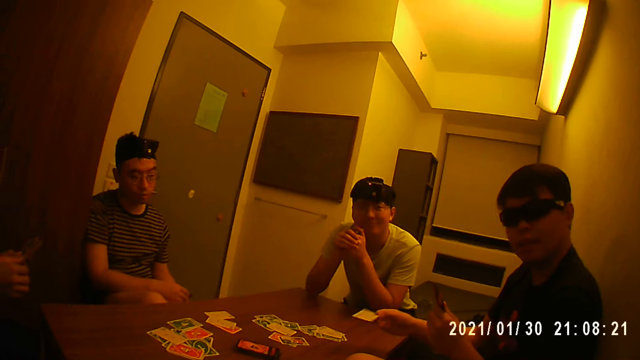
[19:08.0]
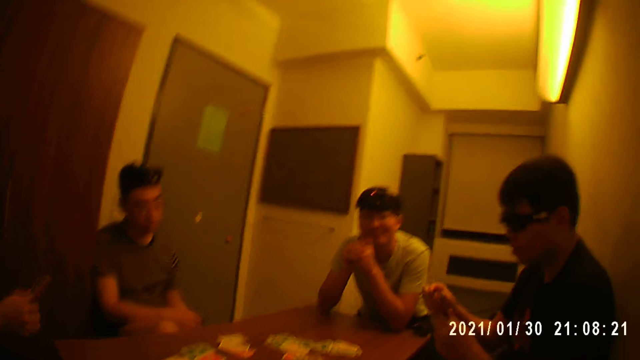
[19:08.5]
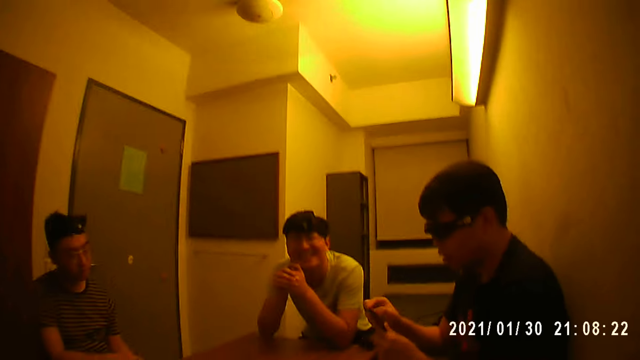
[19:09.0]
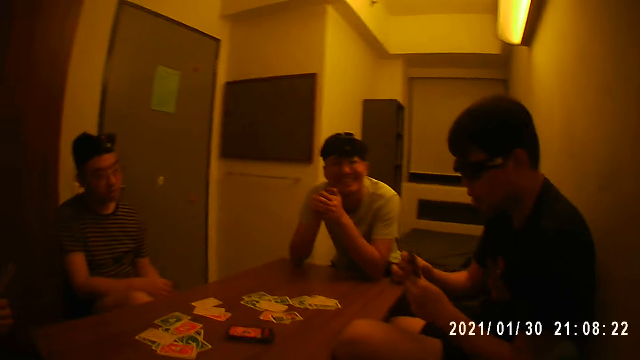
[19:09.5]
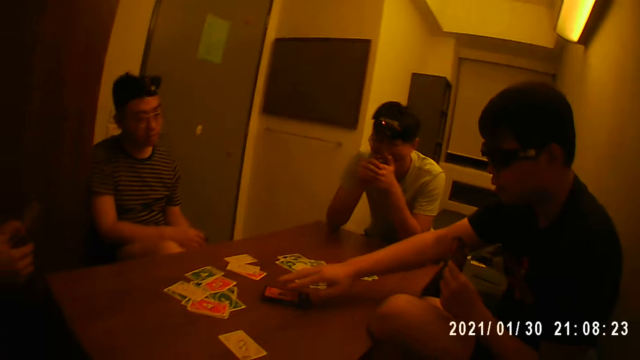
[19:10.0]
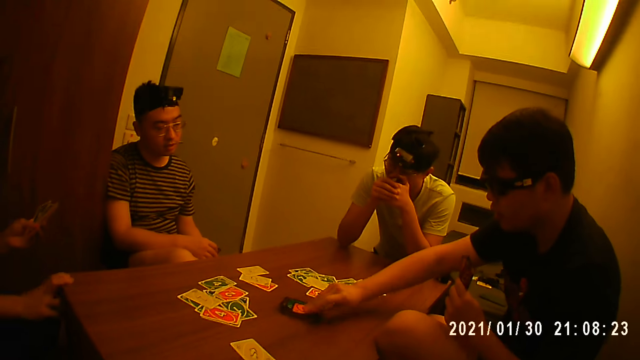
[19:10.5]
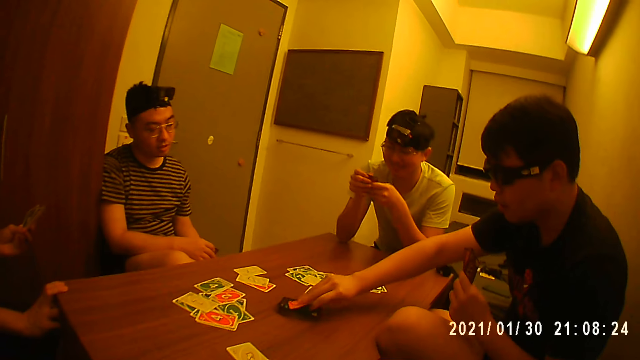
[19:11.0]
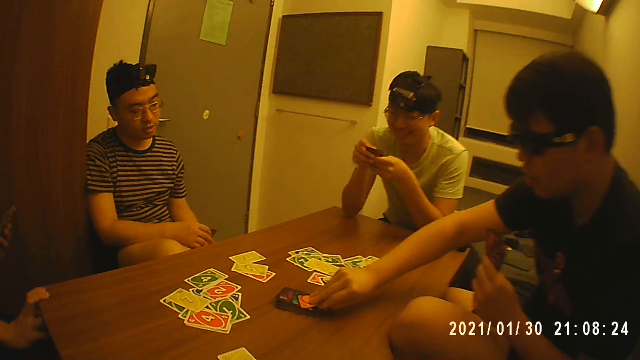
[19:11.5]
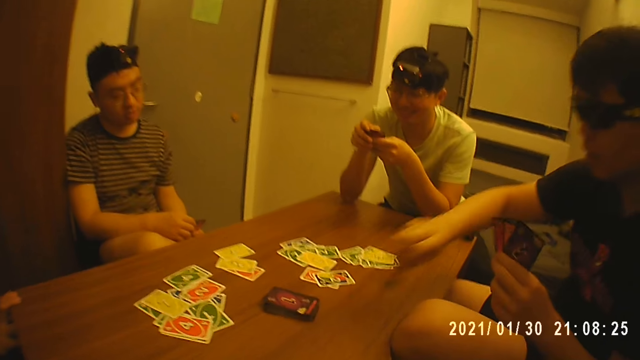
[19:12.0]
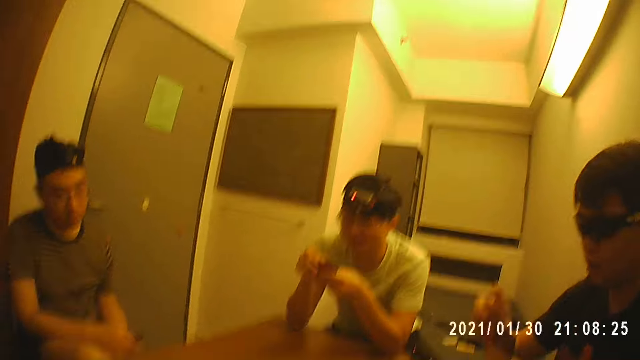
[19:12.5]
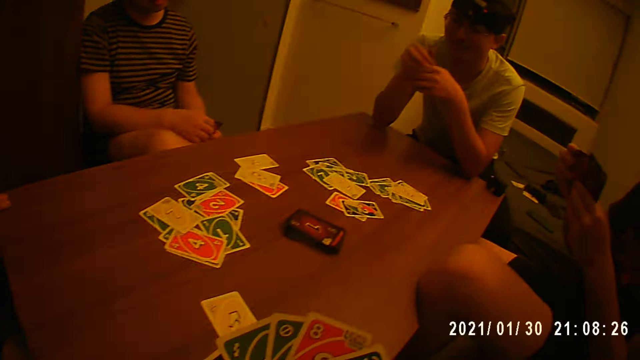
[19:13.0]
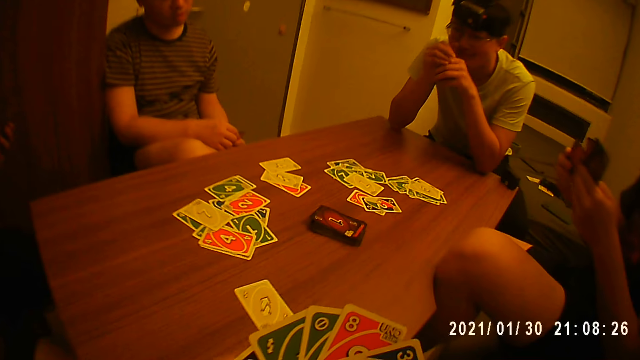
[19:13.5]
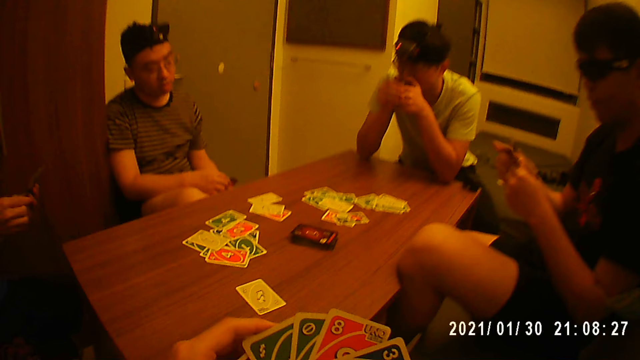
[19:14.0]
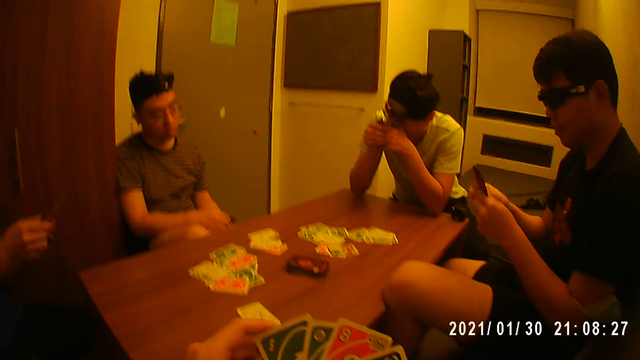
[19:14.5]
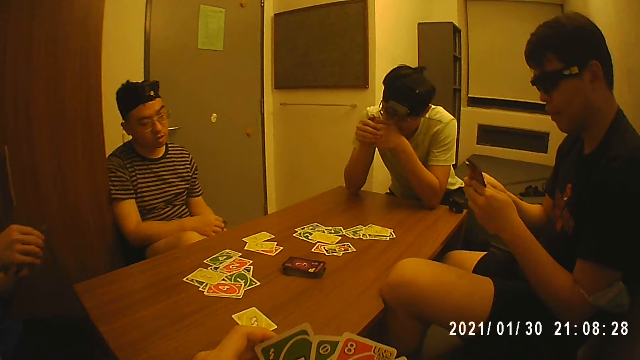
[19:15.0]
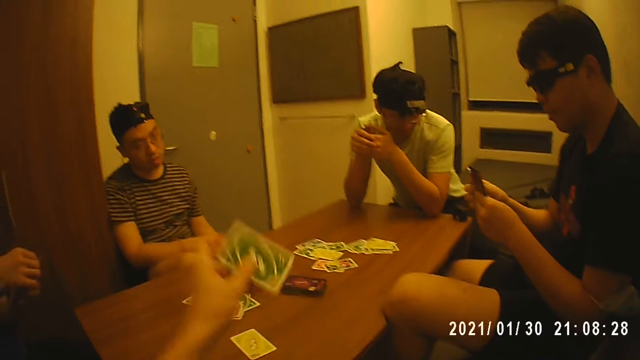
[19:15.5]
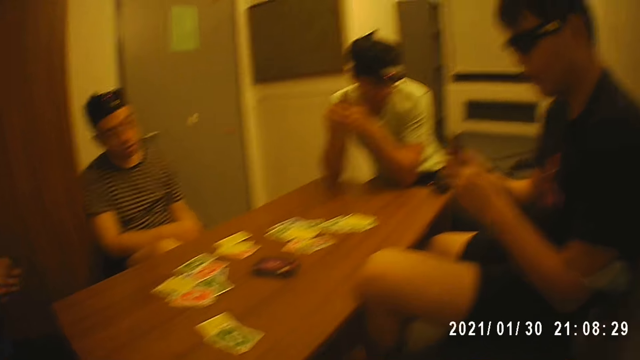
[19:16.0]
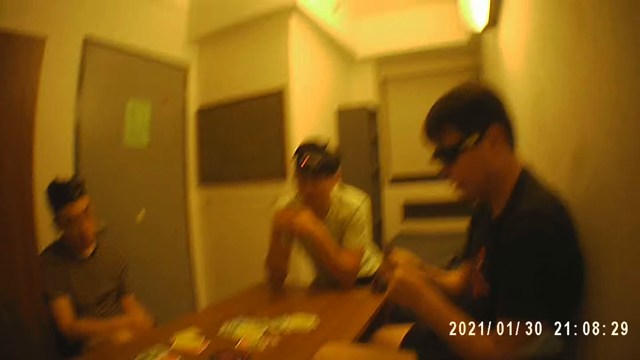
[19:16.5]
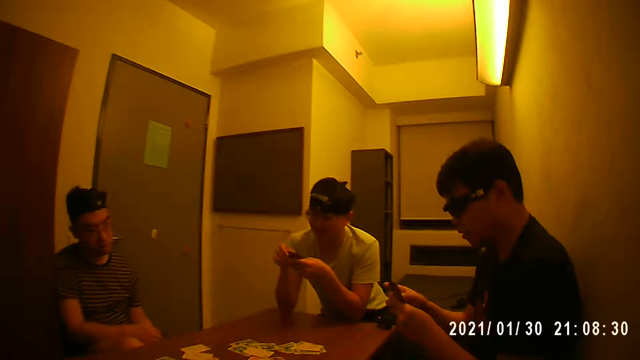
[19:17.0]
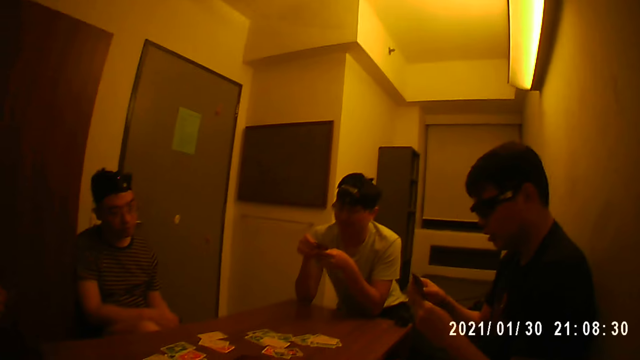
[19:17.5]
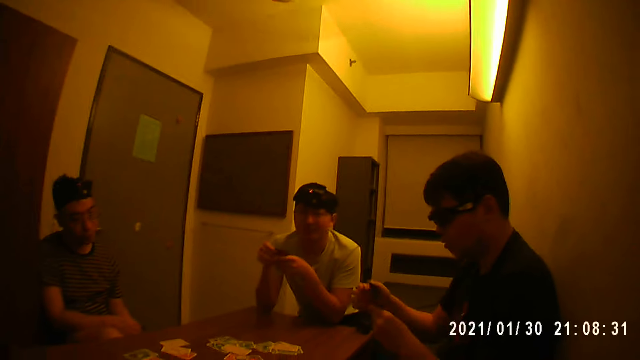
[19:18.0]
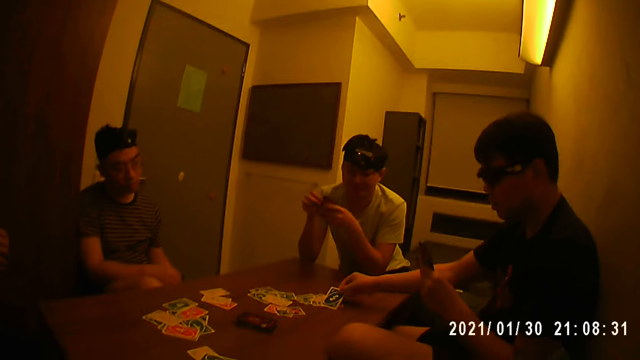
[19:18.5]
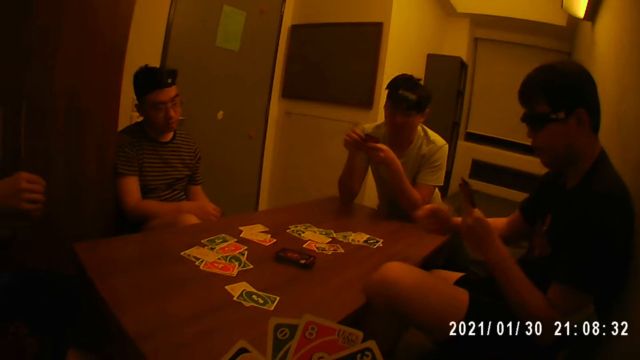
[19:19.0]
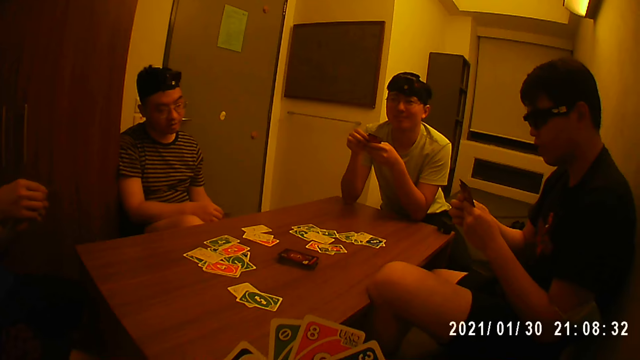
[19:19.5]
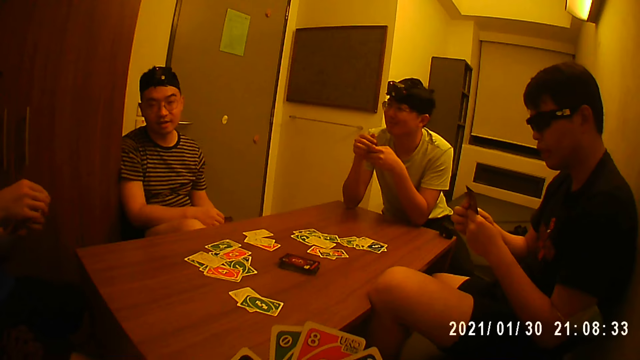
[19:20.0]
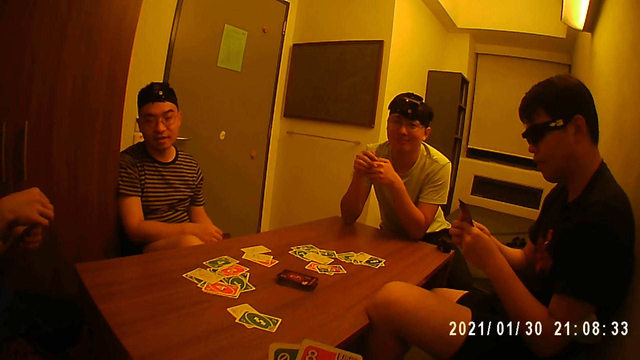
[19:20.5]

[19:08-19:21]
A man laughs at the camera wearer. Another man holds the cards with both hands, holds the cards with his left hand, and picks a card from the stack of cards with his right hand. The second man holds the cards with both hands. The camera wearer holds the cards with both hands. He drops a card in his left hand on the table. The second man holds the cards with his left hand and drops a card in his right hand on the table. The camera wearer drops a card on the table. The second man holds the cards with both hands.

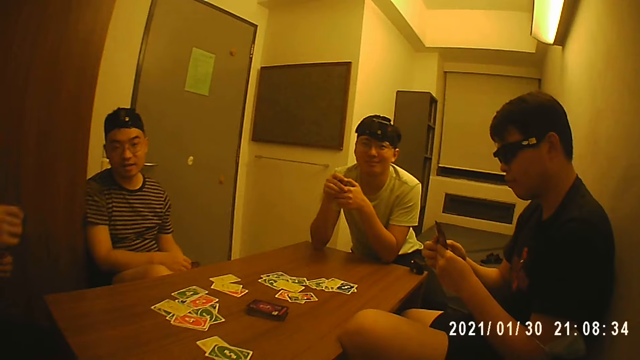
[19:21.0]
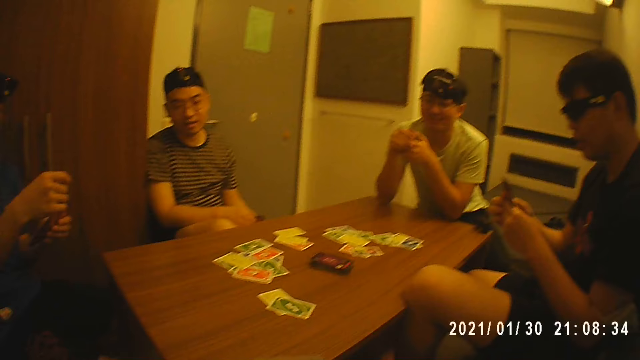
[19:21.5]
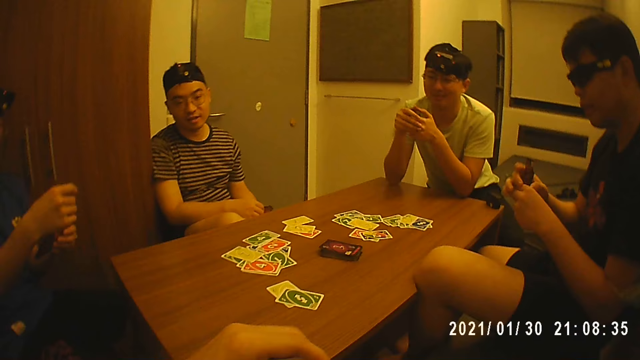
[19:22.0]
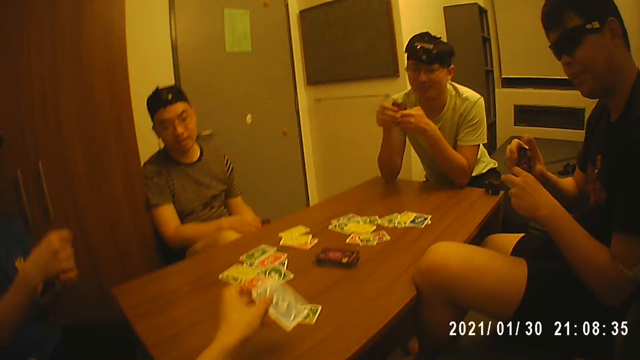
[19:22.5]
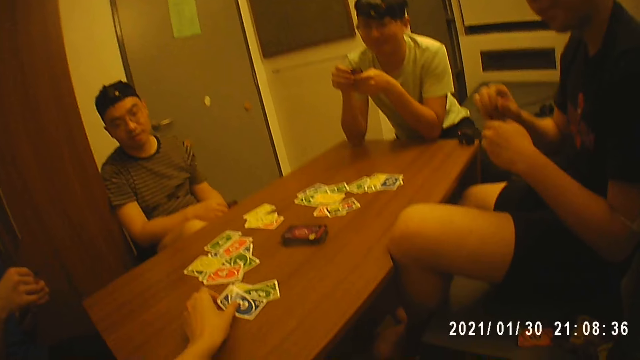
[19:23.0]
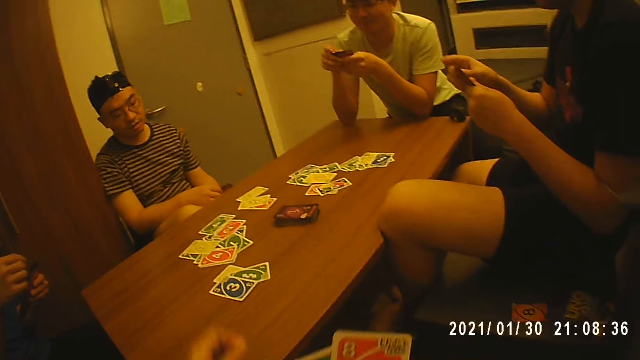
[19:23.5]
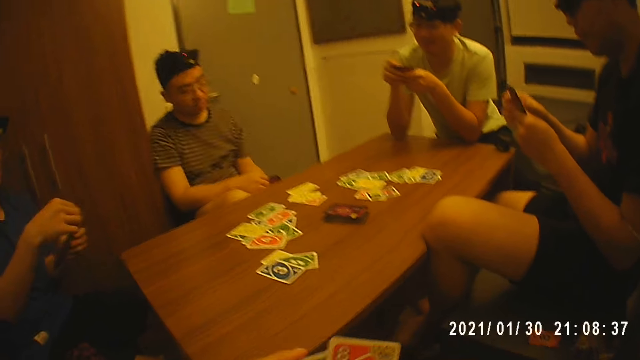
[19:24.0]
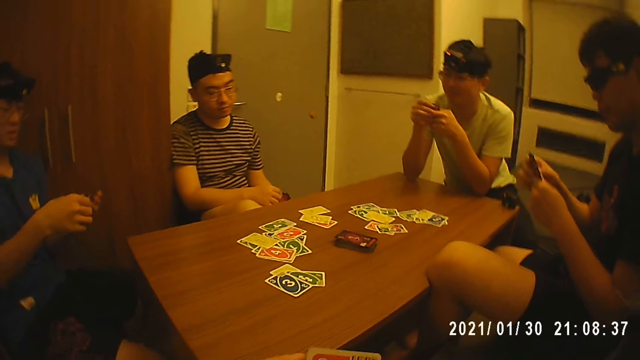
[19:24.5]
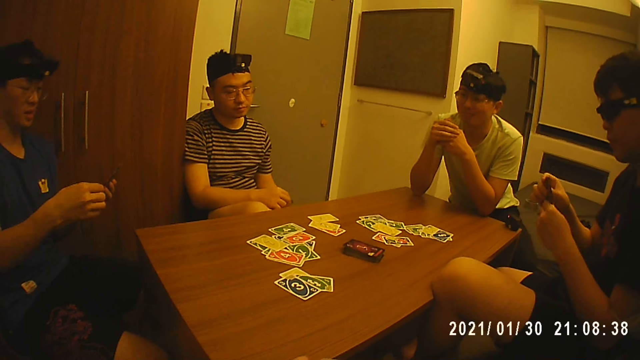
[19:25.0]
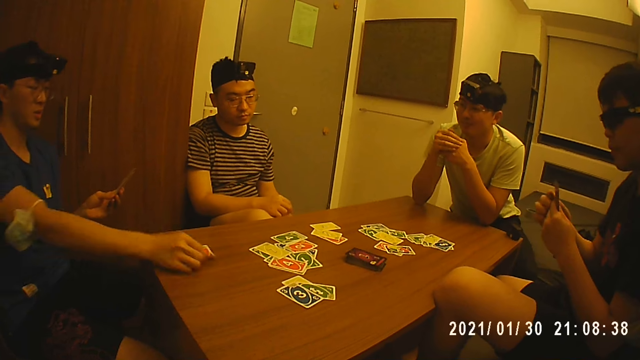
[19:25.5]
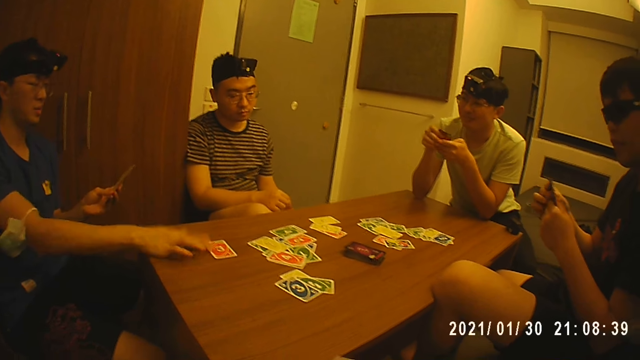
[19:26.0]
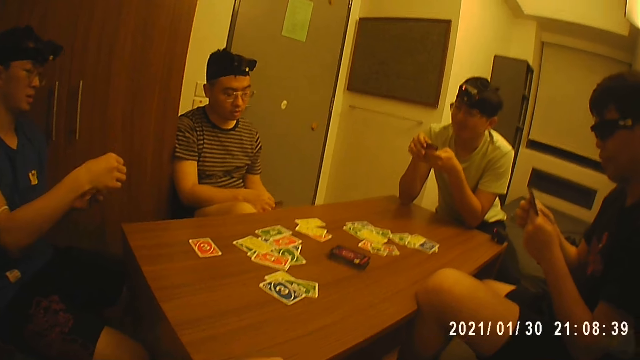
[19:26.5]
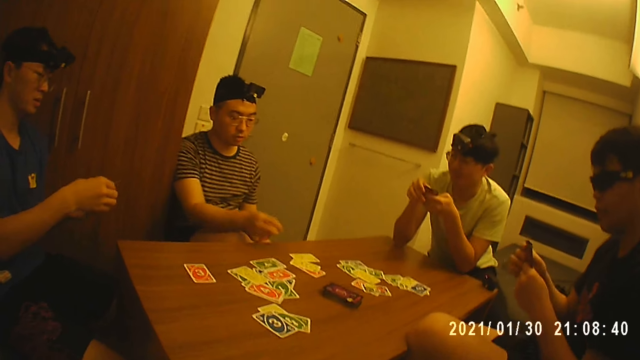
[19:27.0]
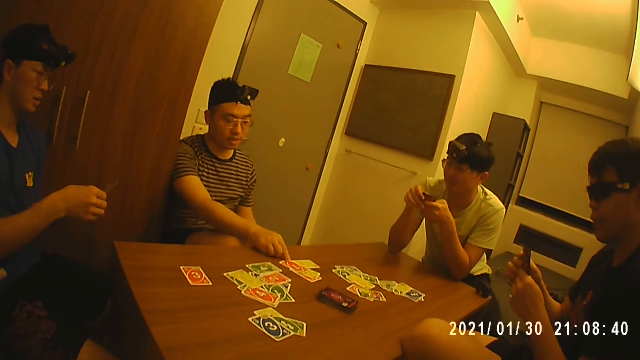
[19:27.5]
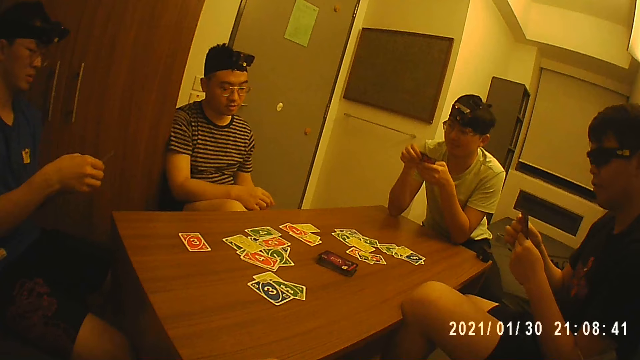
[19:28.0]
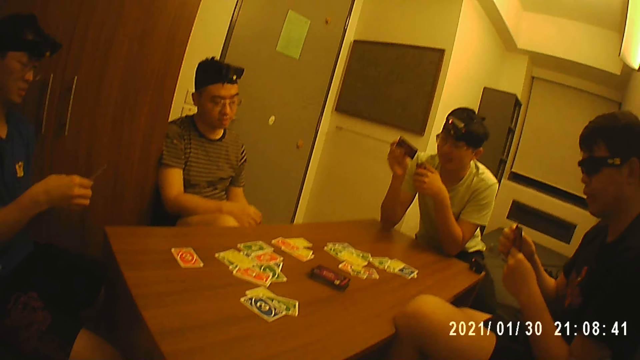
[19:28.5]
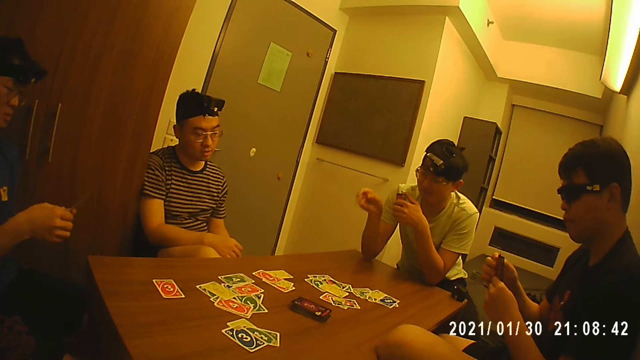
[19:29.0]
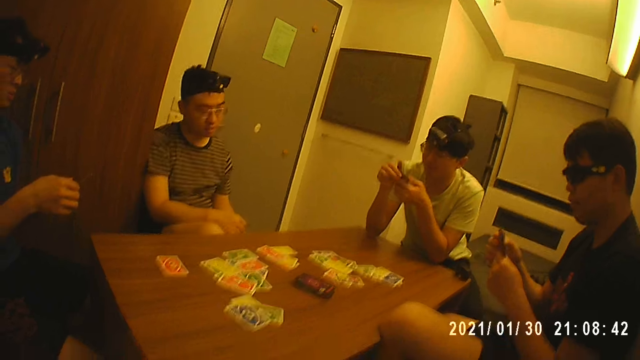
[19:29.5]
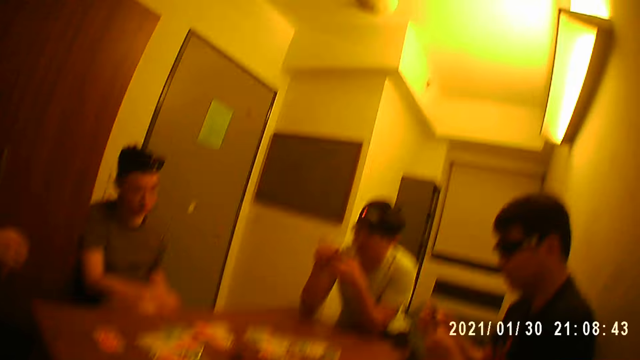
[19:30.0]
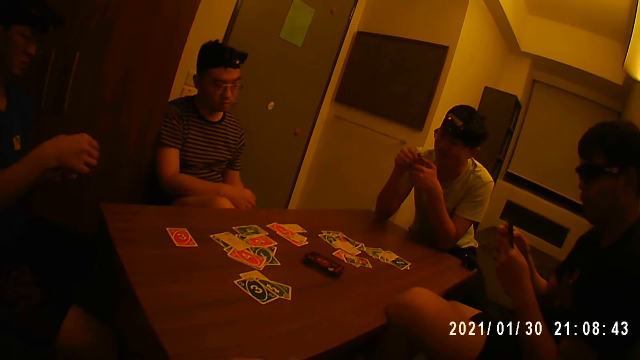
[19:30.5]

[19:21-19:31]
A man looks at the camera wearer. The camera wearer picks a card from his right hand with his left hand, drops the card in his left hand on the table, and holds the cards with both hands. Another man holds the cards with his left hand, drops a card in his right hand on the table, moves the card on the table with his right hand, and holds the cards with both hands. A third man picks a card from his left hand with his right hand and drops the card in his right hand on the table. The first man holds the cards with his left hand, drops a card in his right hand on the table, and holds the card with both hands.
